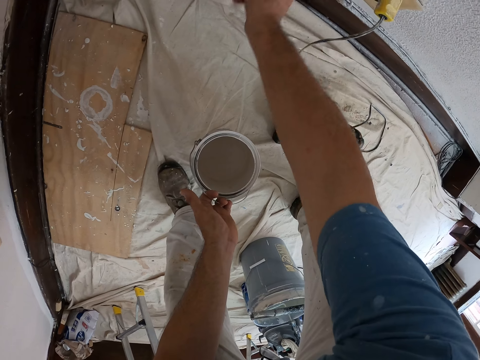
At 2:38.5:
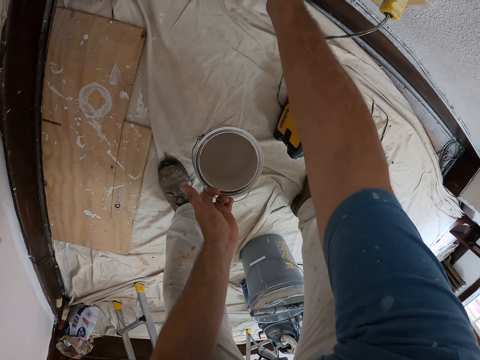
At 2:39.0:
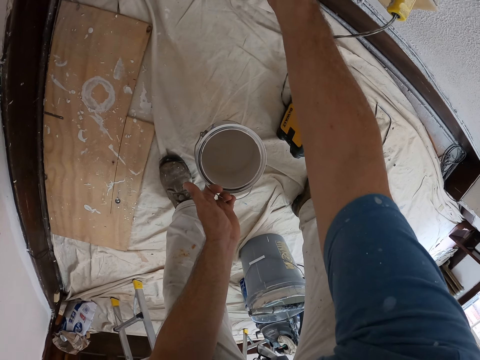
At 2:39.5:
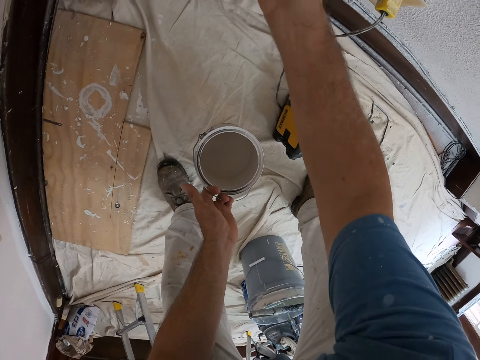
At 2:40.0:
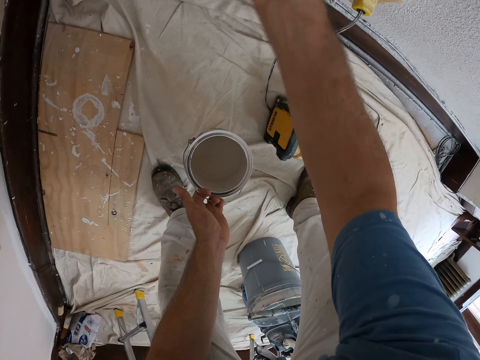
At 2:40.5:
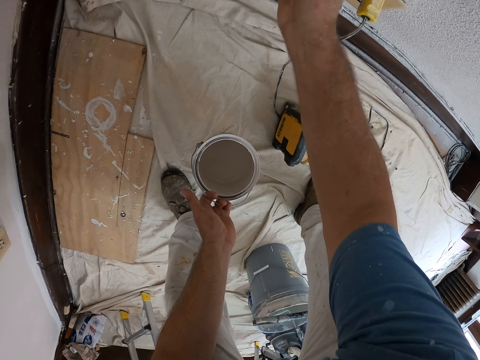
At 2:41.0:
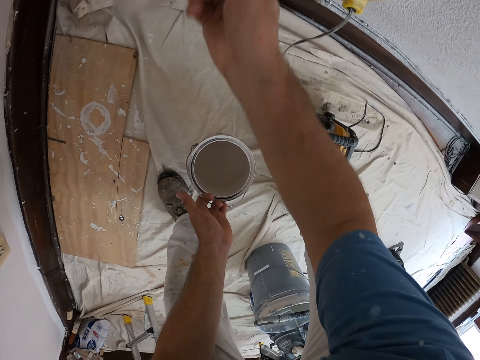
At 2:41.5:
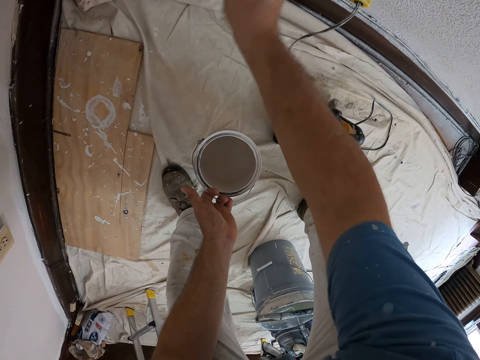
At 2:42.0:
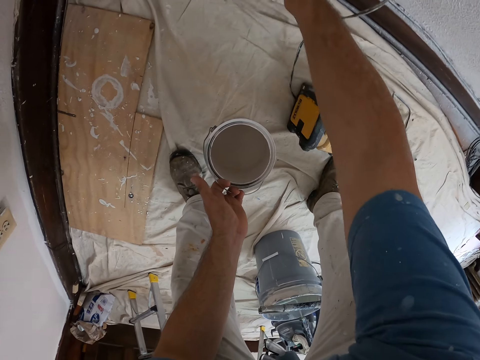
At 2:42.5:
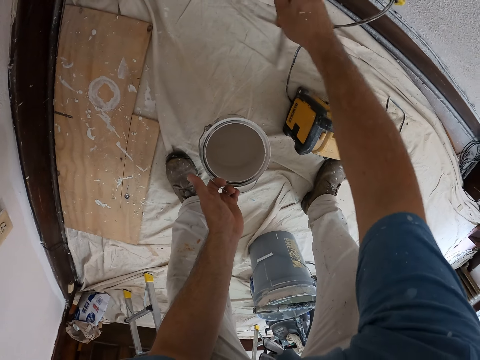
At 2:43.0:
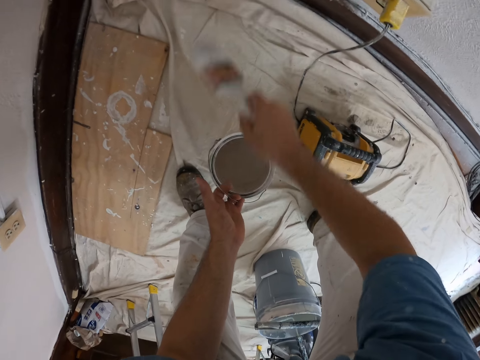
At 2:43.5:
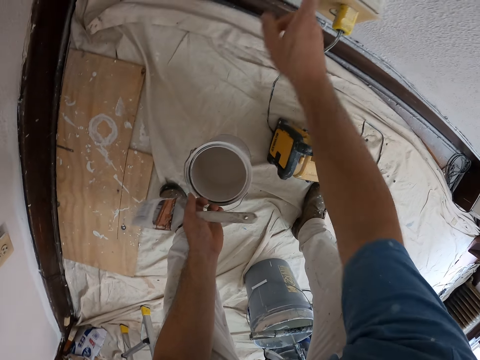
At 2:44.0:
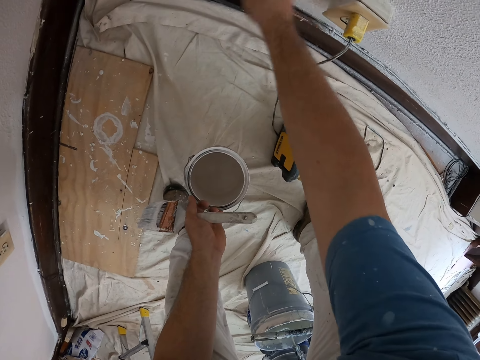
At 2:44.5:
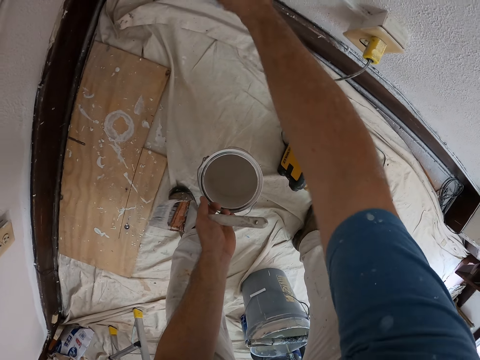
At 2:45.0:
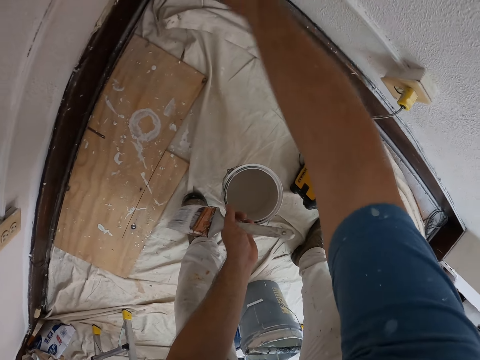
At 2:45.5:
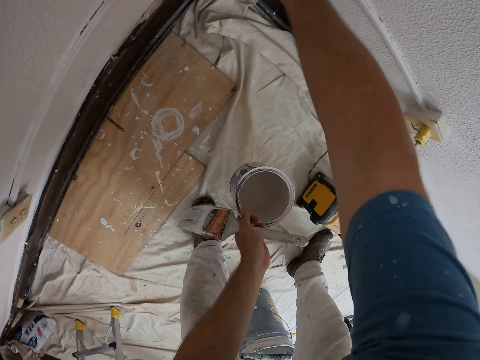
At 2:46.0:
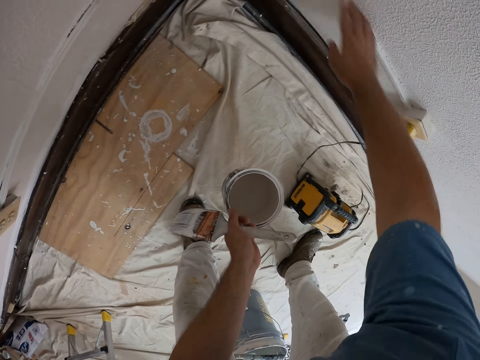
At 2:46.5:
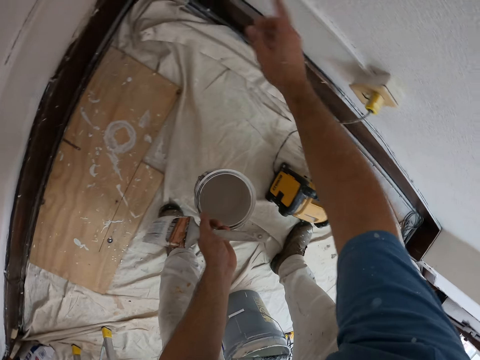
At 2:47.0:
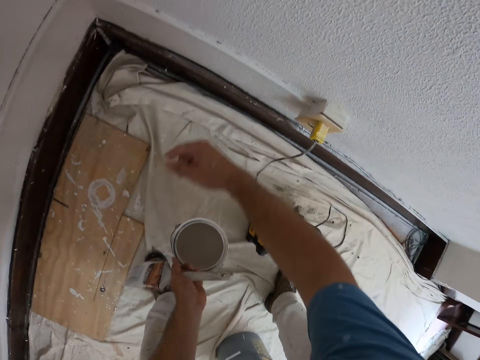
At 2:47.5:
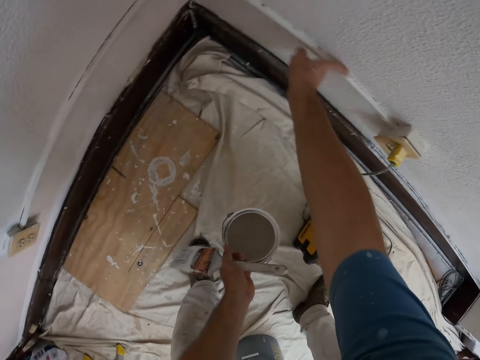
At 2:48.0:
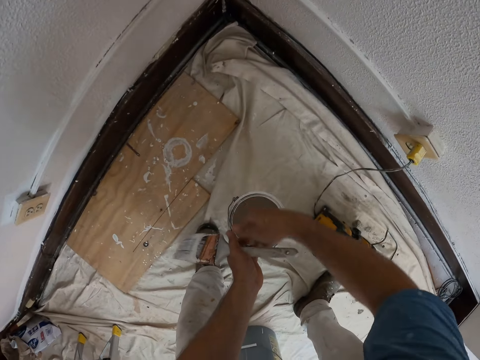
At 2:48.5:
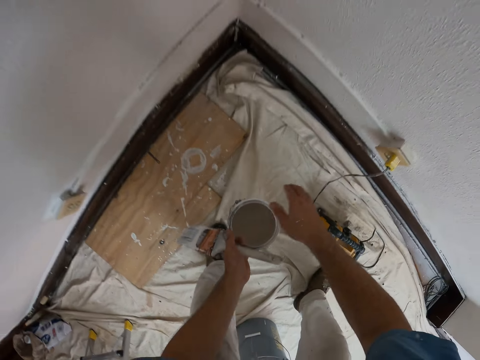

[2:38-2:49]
The camera wearer passes the paintbrush to his left hand. He rubs the wall using his hand. He dusts a part of the wall with his right hand.

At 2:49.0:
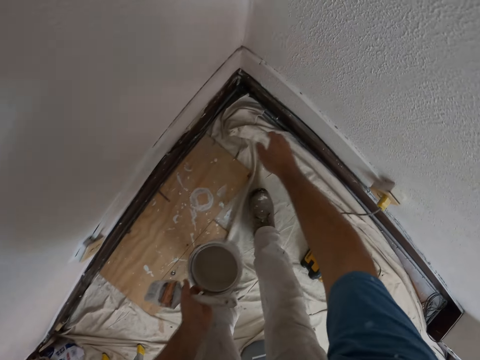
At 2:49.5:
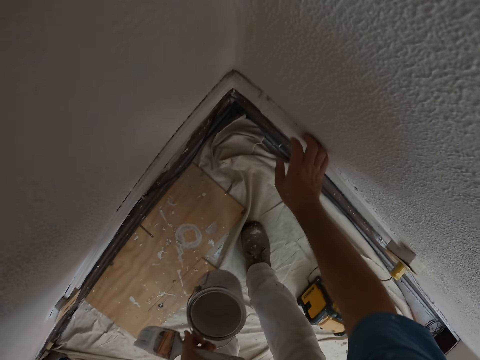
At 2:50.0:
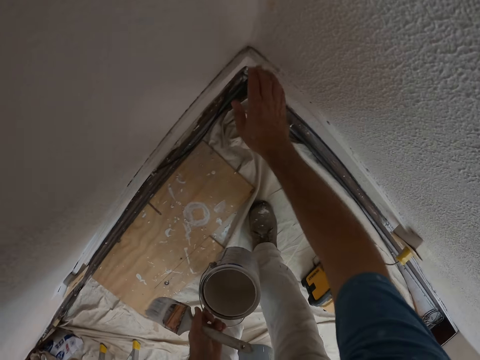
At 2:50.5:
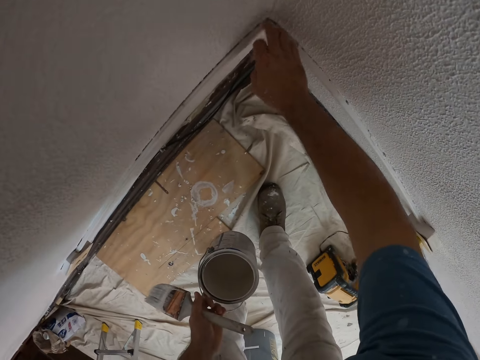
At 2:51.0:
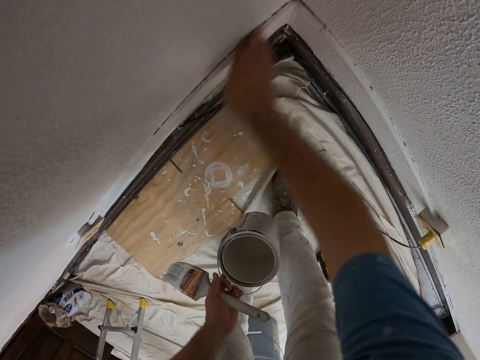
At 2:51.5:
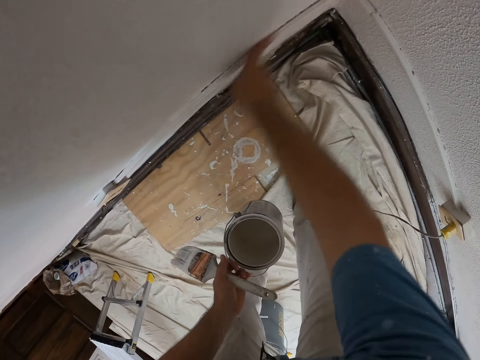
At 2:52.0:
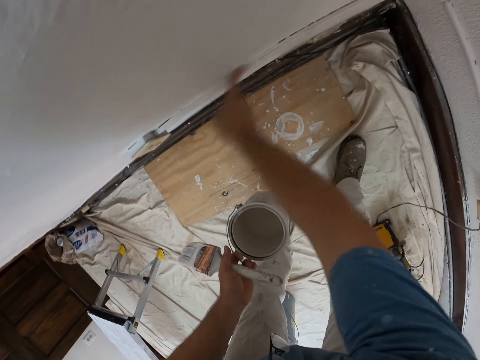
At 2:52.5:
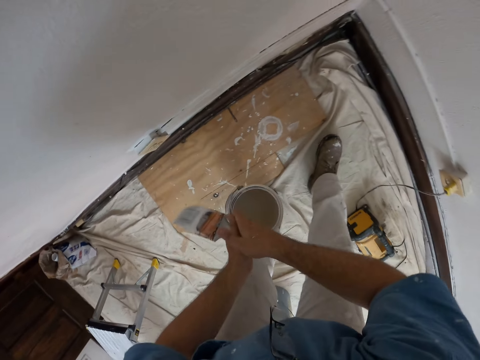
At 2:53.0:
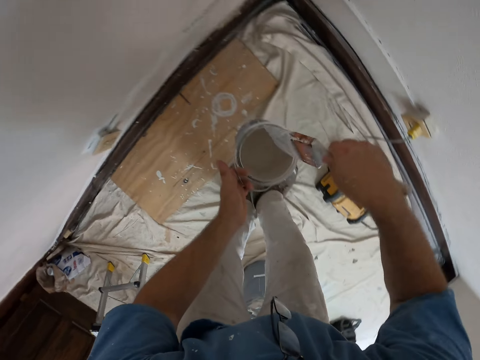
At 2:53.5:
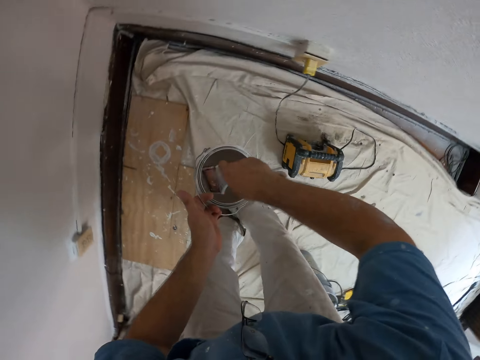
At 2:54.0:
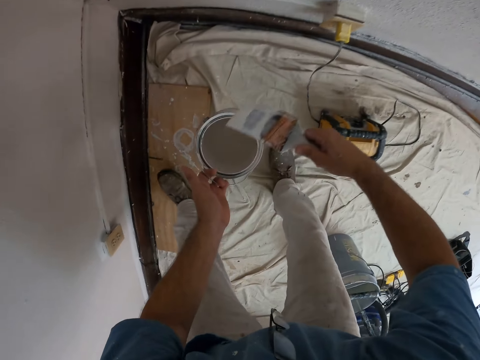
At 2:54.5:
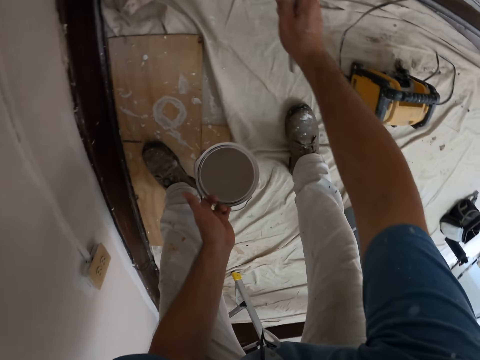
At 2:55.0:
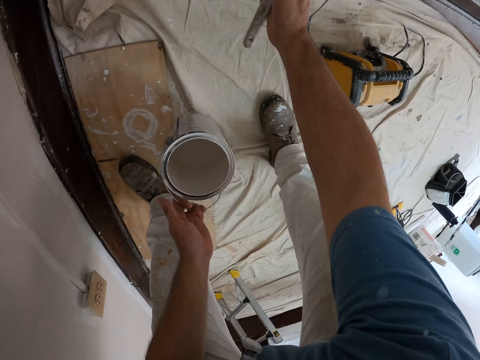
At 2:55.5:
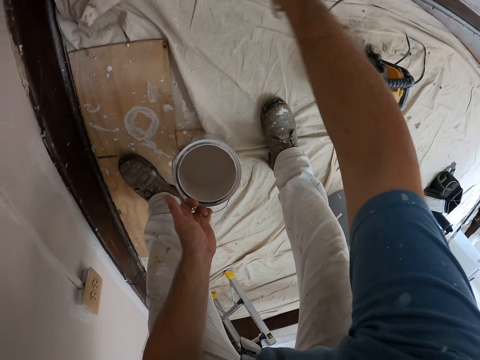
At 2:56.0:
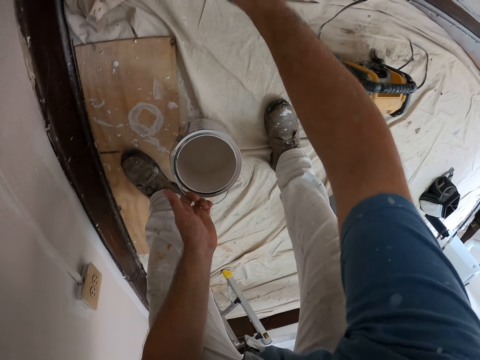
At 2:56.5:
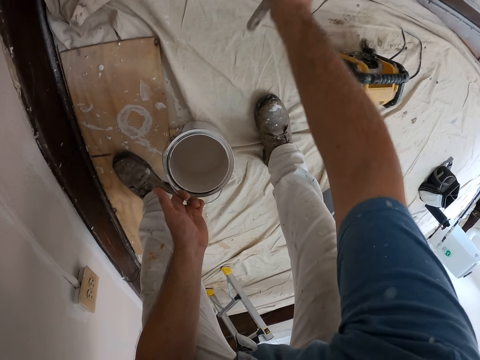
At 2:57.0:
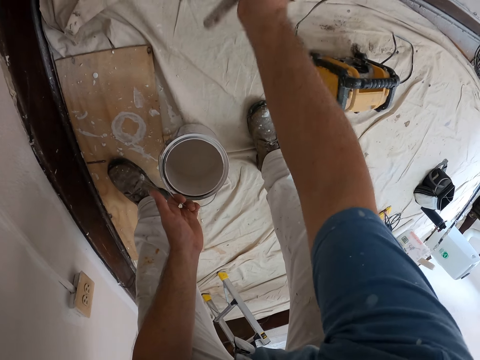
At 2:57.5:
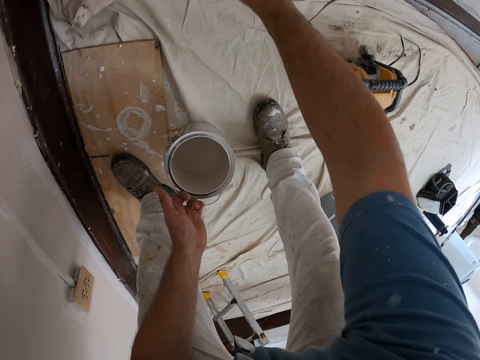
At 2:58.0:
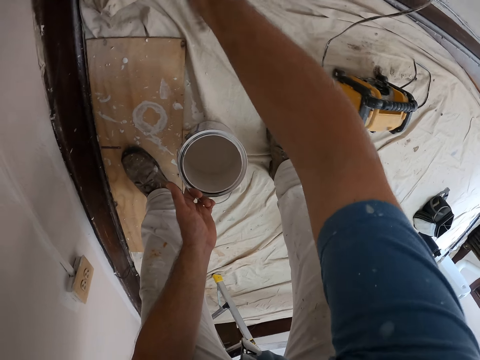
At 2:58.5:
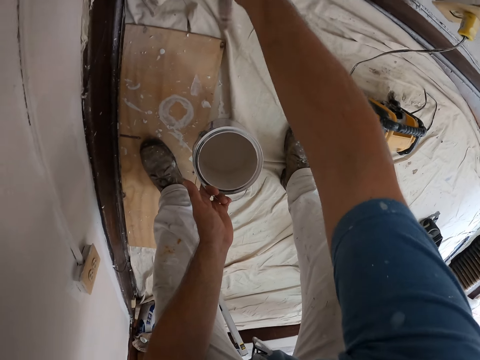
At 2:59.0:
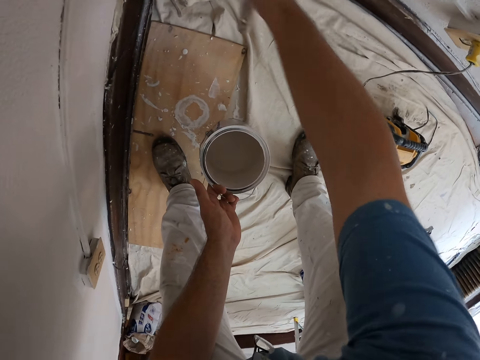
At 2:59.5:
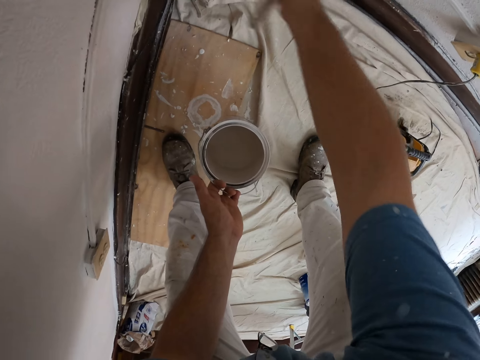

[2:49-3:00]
The camera wearer passes the paintbrush to his right hand. He dips the paintbrush in paint inside a paint can. He paints a part of the wall with the brush.

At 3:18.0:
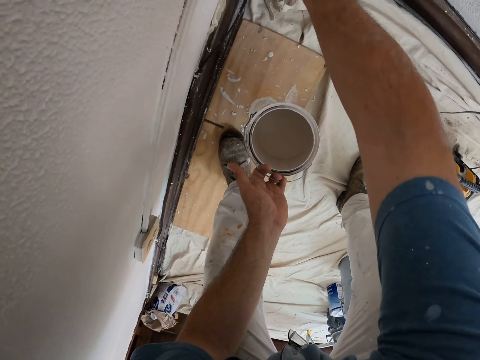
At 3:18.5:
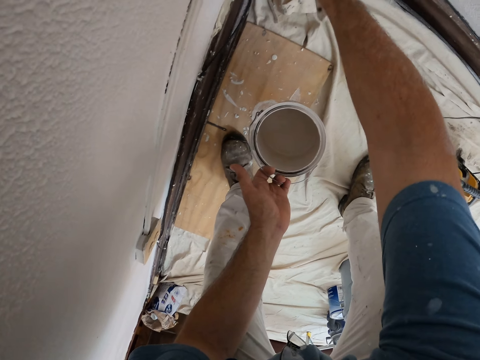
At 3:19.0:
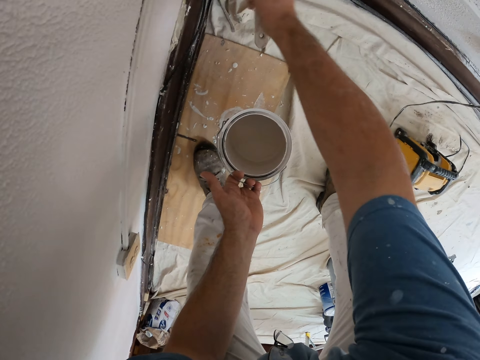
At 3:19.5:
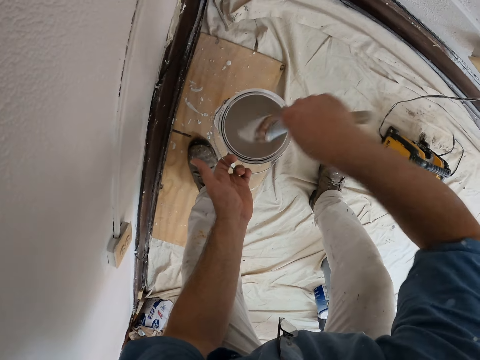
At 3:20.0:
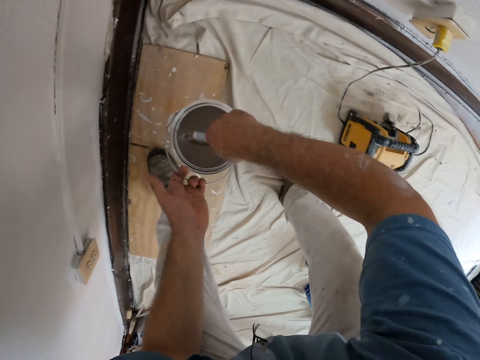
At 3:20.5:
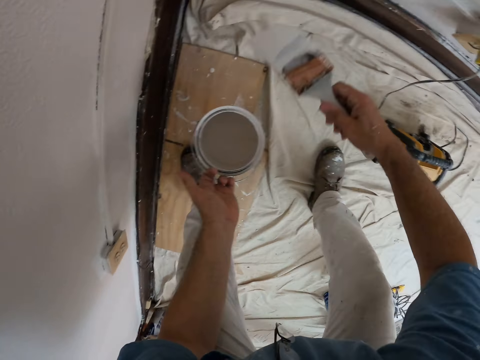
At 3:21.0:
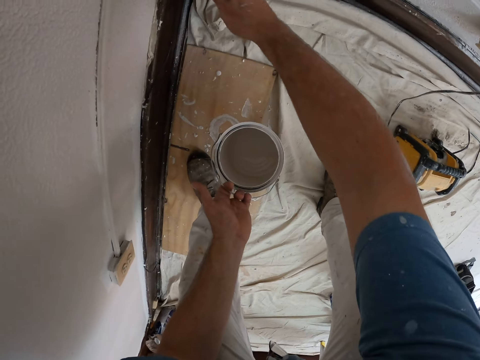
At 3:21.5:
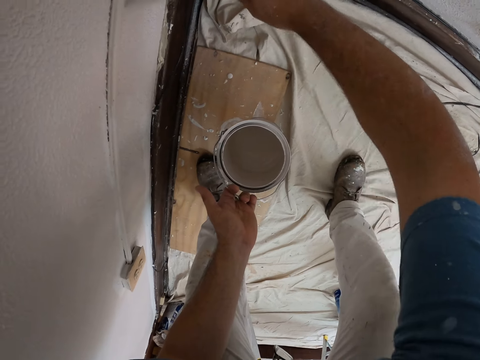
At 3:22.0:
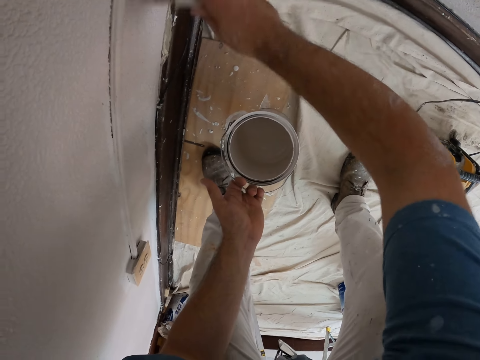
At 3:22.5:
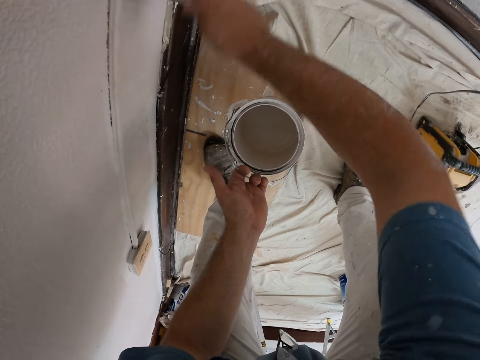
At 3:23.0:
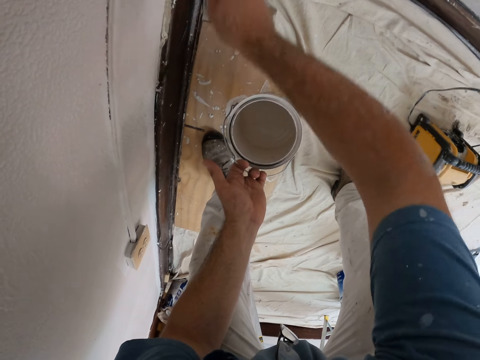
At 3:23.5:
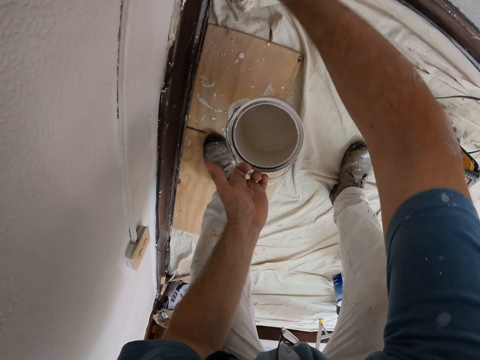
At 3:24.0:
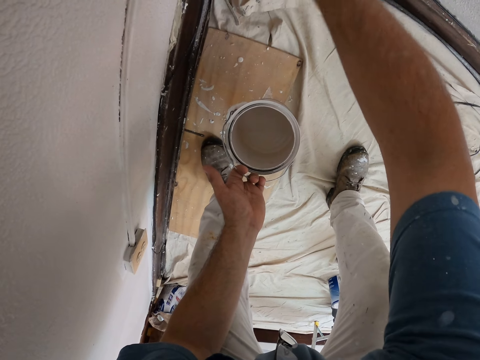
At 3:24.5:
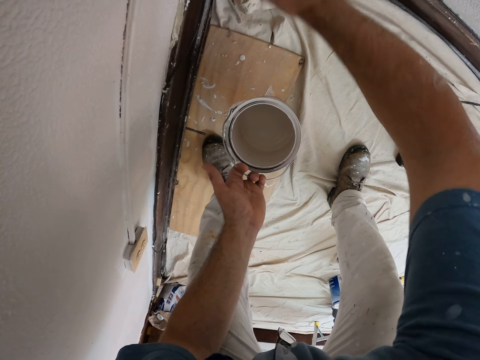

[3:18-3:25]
The camera wearer dips the paintbrush in paint inside a paint can. They paint a part of the wall with the brush.
